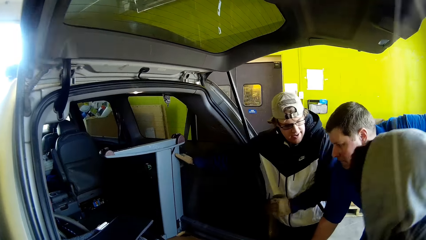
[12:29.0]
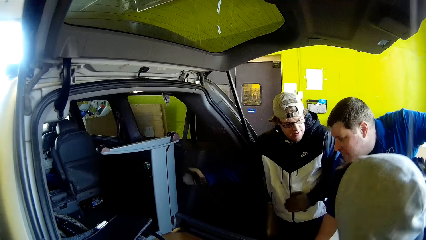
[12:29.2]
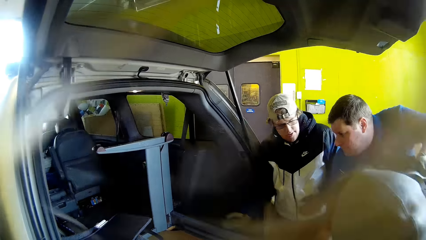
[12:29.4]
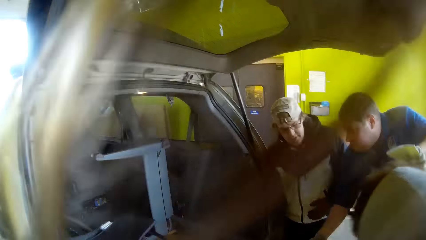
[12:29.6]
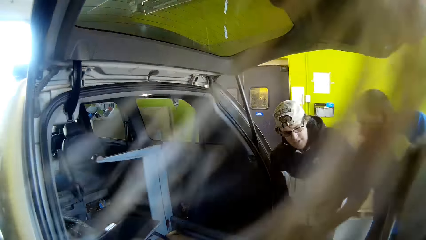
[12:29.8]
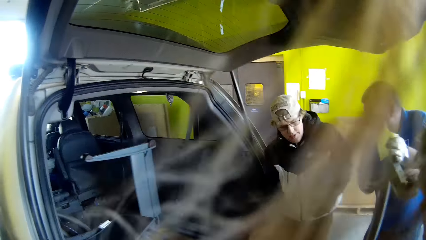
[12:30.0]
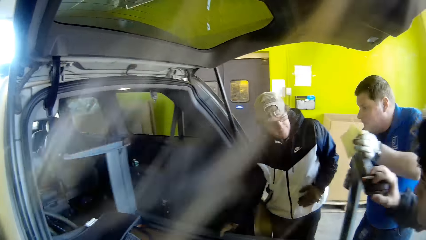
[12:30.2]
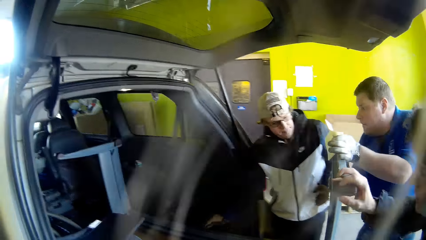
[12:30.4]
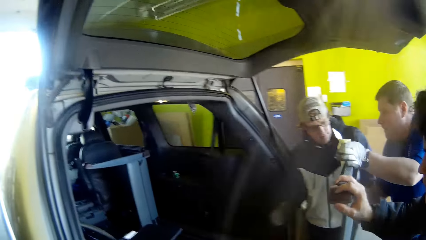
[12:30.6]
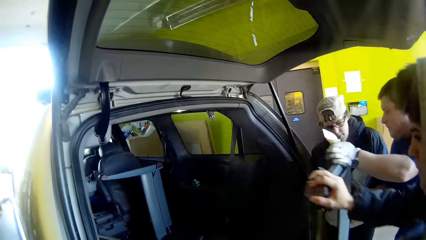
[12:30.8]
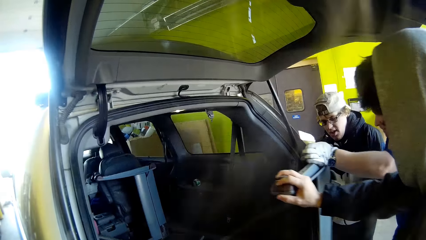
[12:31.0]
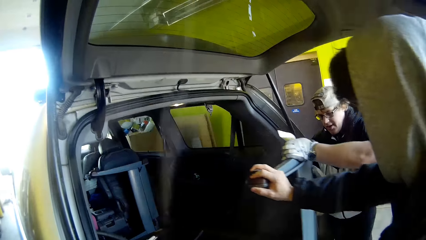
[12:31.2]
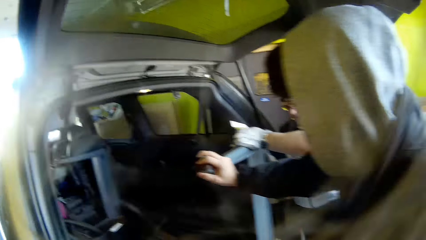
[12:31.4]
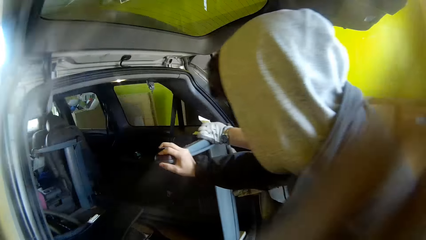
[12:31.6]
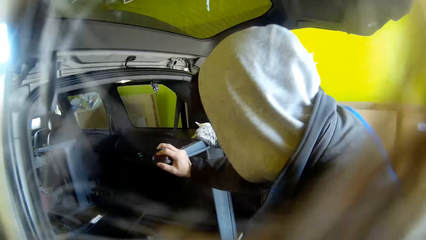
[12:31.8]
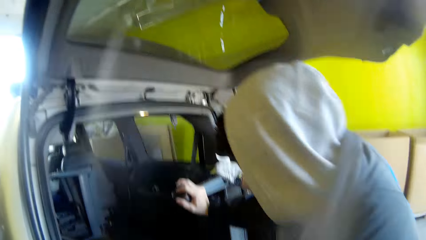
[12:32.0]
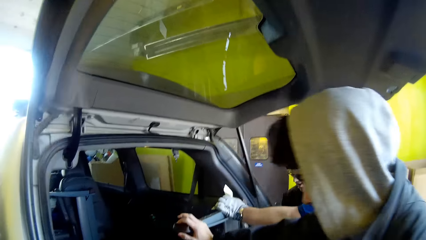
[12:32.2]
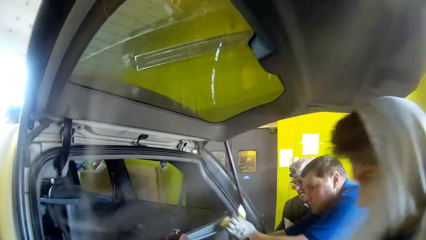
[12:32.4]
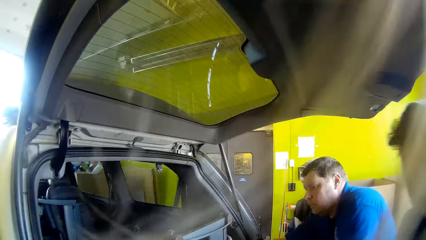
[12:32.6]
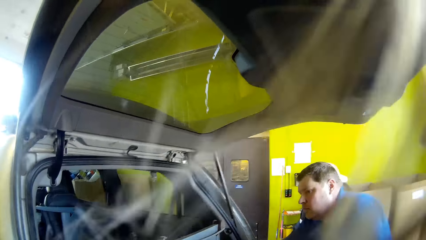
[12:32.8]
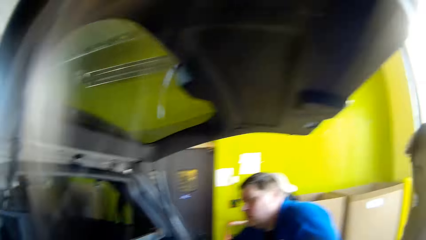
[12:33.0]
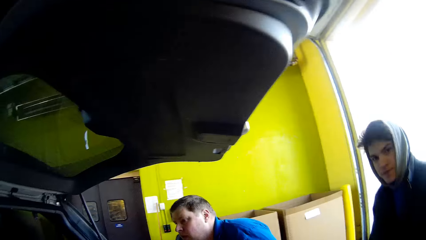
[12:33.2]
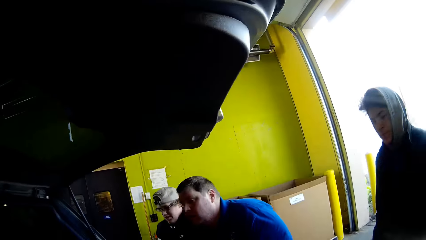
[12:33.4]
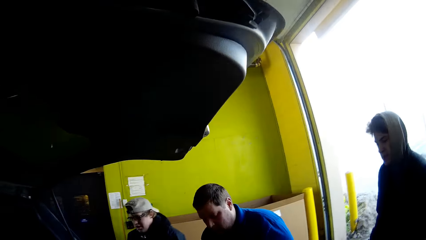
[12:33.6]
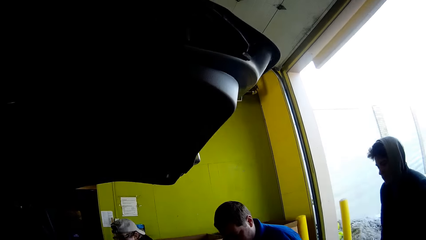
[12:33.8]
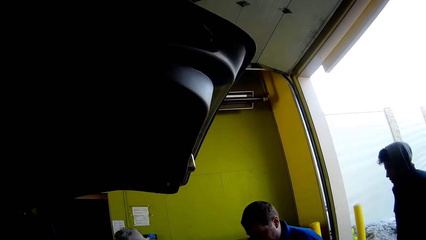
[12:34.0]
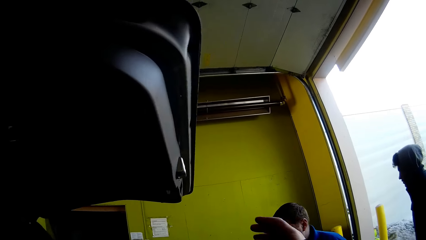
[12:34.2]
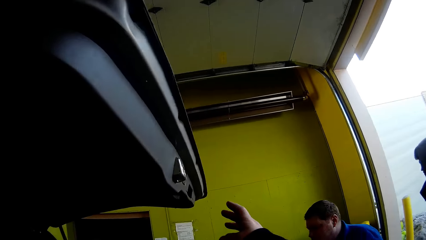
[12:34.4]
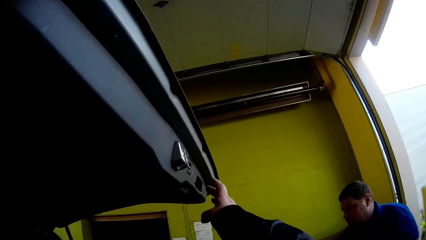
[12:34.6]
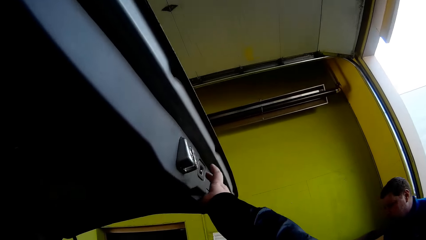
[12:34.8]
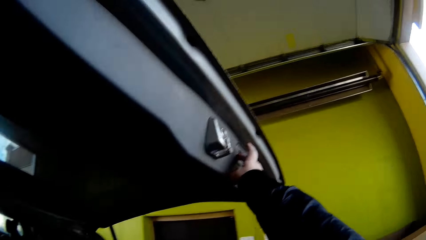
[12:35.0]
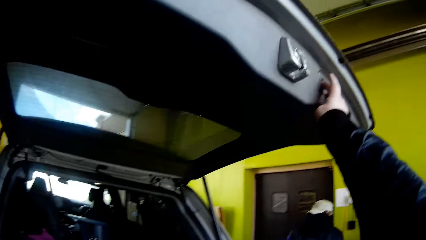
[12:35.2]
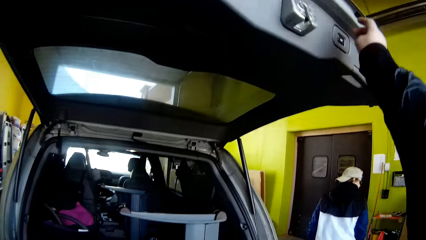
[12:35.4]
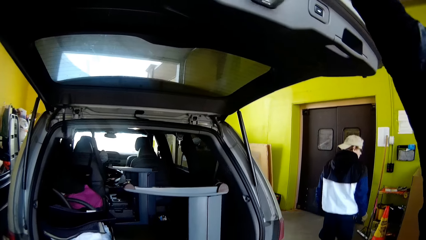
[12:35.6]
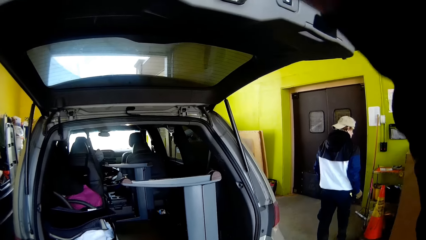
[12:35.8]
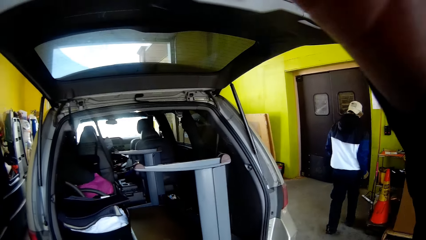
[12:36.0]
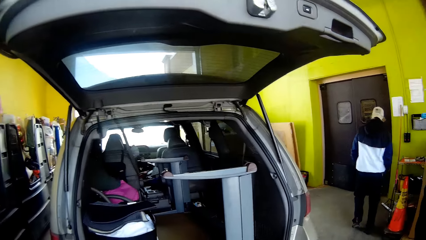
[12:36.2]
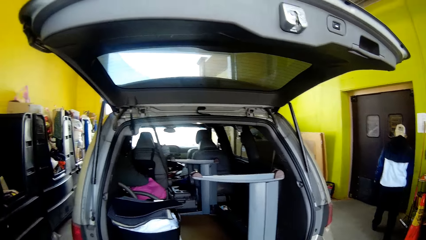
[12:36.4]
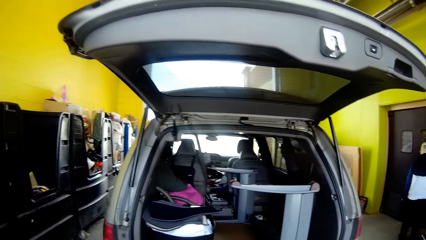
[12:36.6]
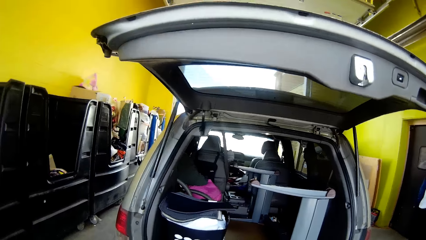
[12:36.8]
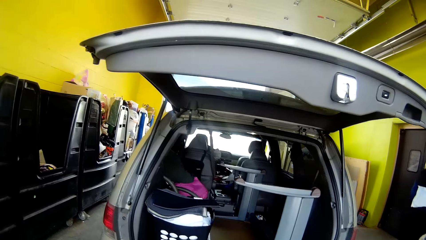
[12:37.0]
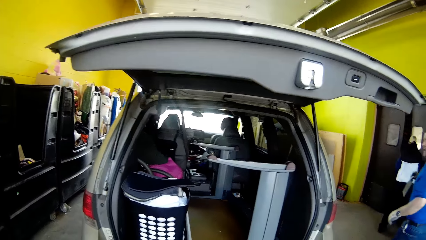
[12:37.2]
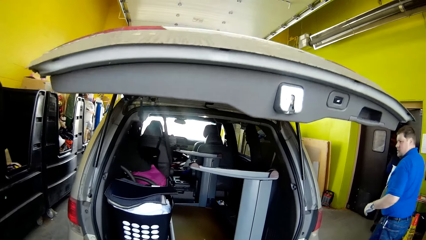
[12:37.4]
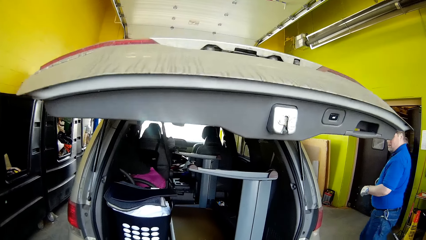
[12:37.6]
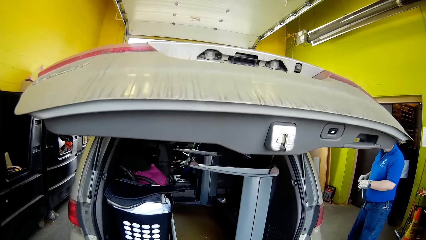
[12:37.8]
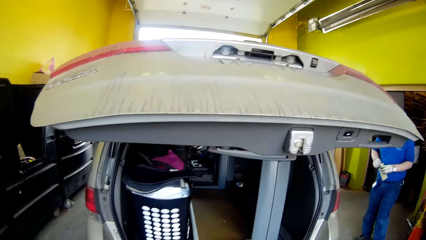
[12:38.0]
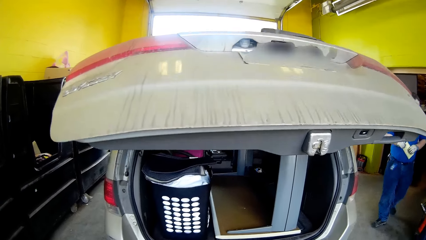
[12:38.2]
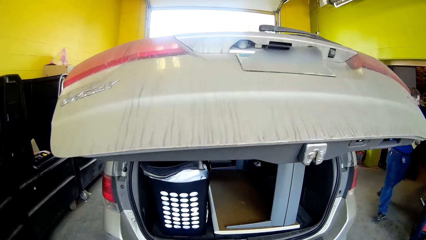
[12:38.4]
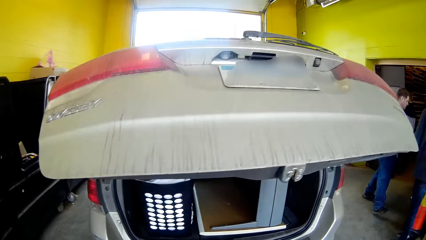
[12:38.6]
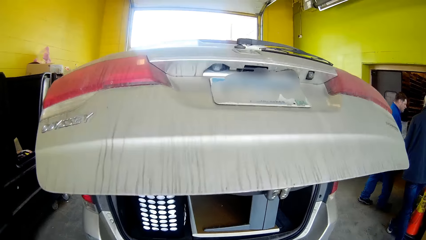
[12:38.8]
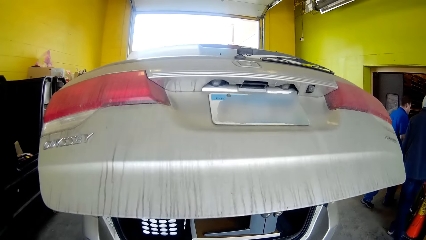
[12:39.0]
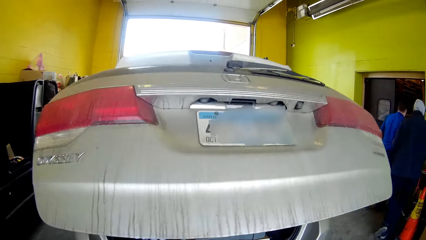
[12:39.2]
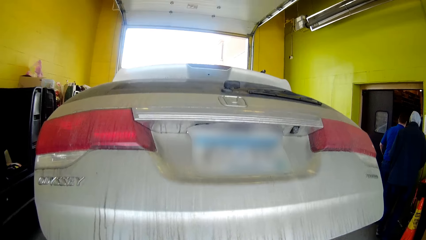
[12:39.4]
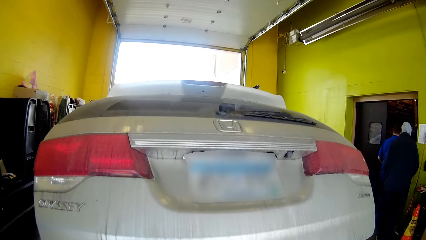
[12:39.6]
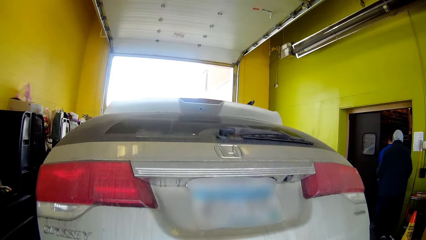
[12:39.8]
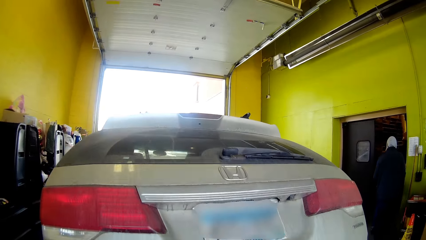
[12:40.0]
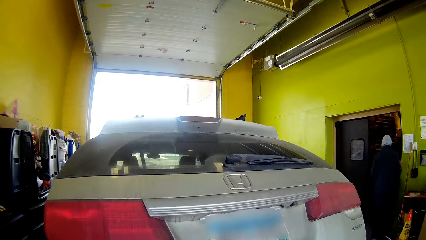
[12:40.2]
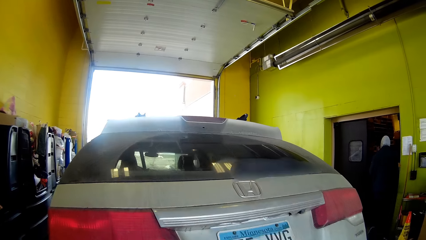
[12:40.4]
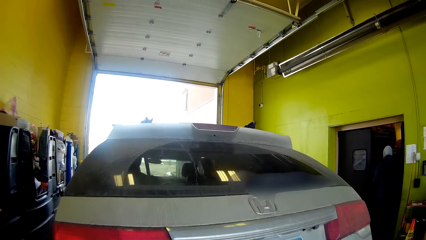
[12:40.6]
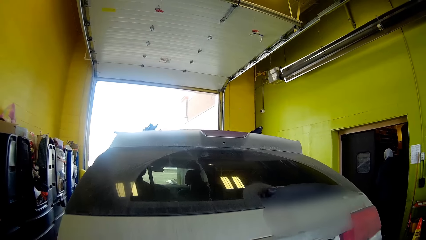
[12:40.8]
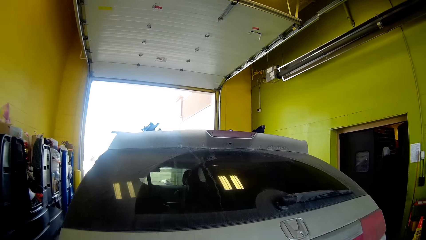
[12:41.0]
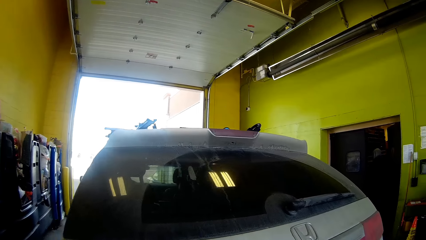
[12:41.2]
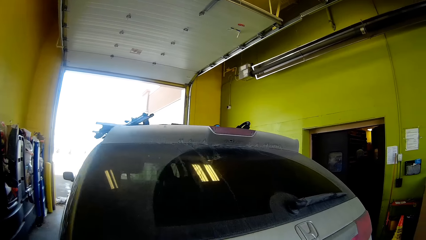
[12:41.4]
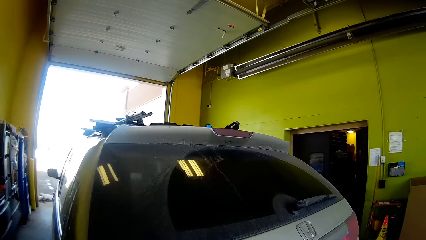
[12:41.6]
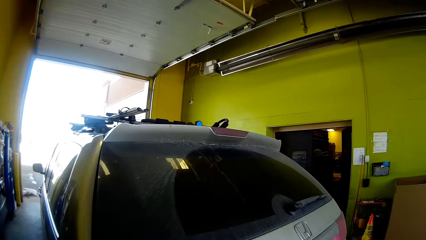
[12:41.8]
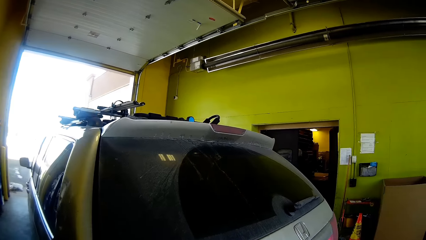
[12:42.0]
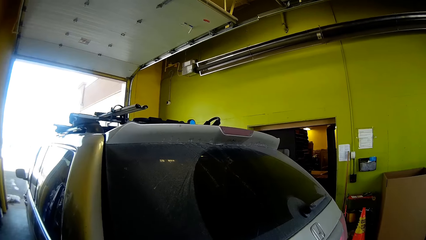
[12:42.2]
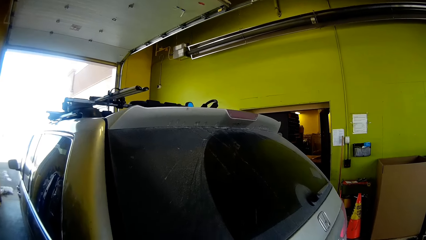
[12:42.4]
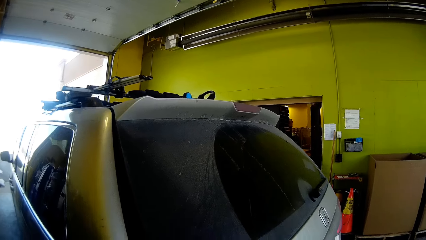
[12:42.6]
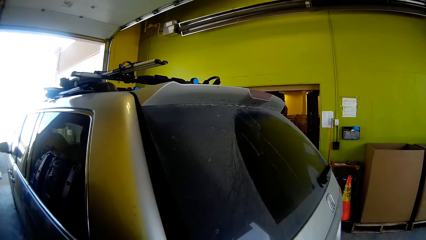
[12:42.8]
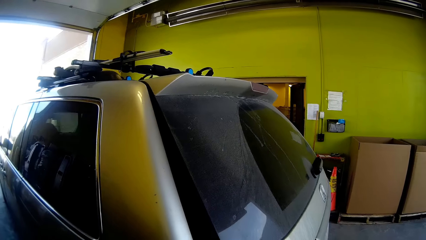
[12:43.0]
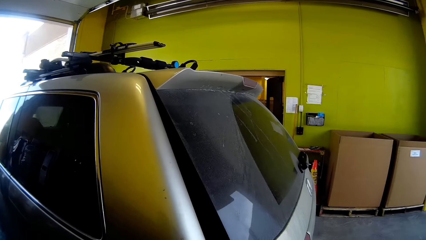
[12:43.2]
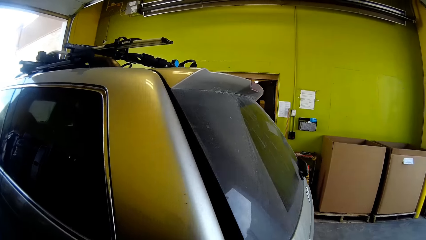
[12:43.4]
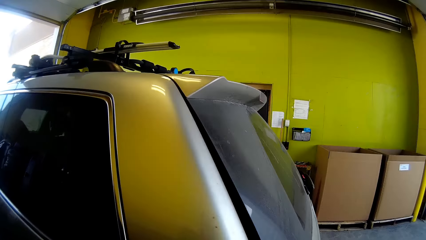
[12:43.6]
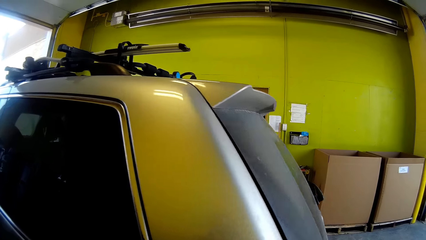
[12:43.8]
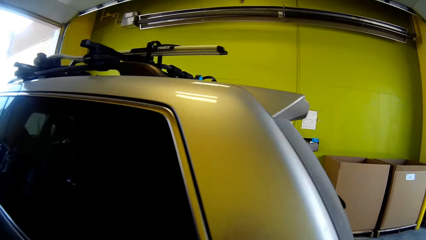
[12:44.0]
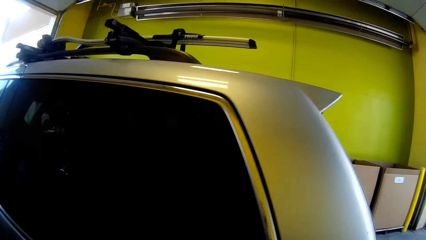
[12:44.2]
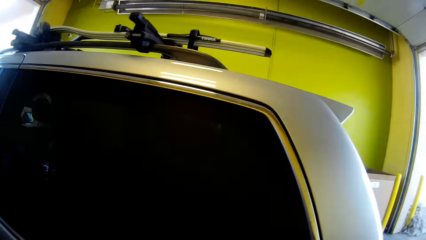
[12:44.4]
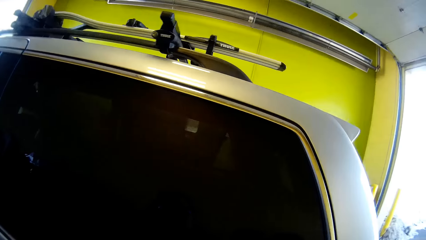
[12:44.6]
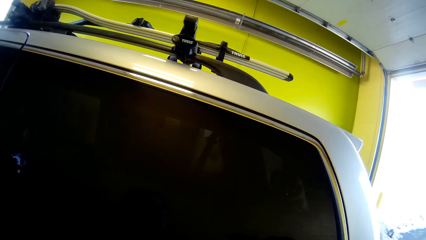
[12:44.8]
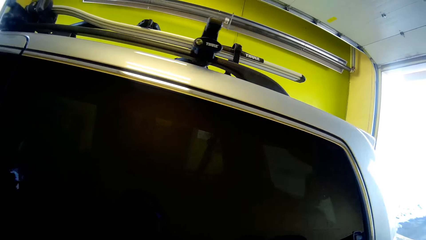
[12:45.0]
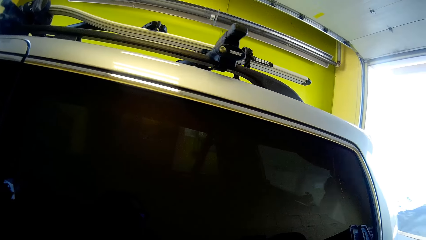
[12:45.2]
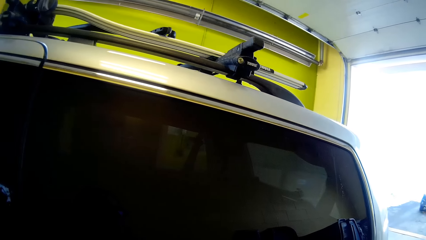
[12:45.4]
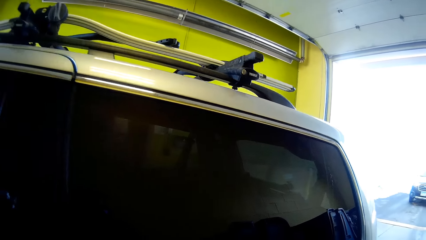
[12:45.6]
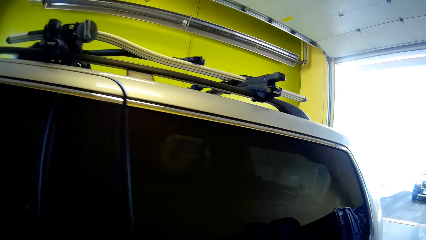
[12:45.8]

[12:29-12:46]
The camera wearer goes to a man, another man and a third man. A man puts a board in the car. Another man puts a board in the car. The camera wearer closes the car boot. A man closes the back door.
